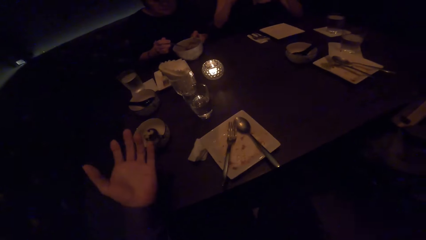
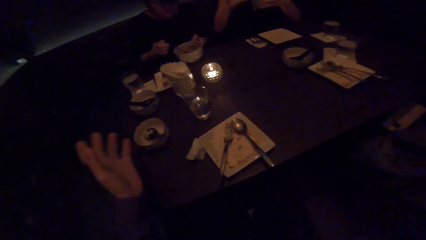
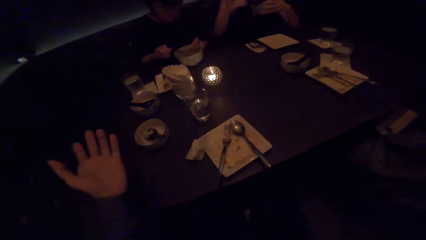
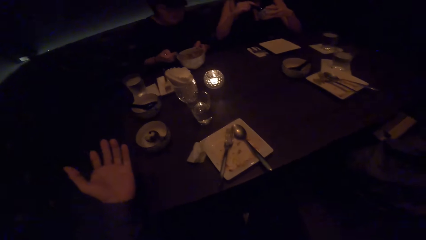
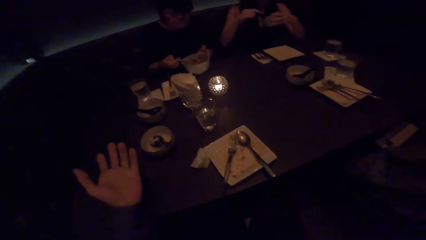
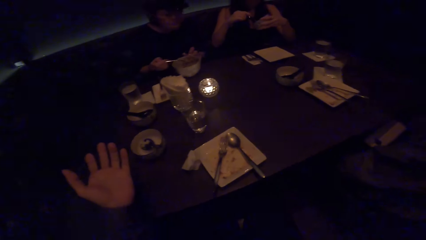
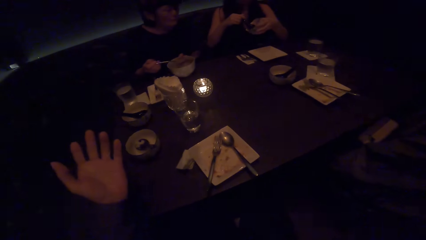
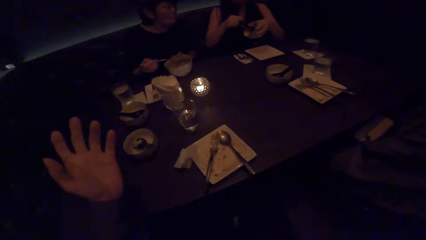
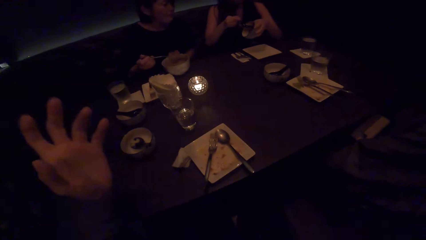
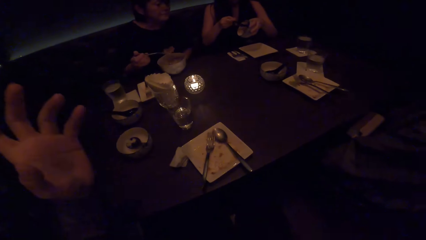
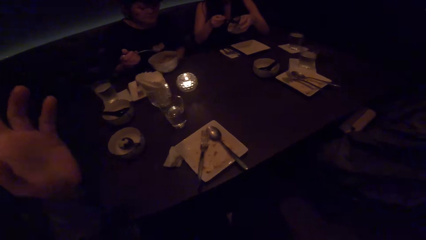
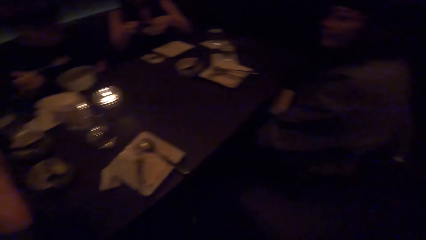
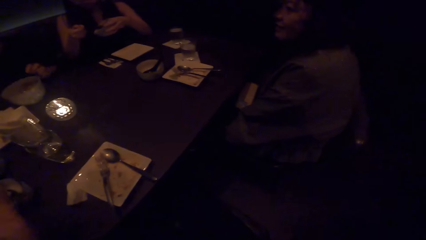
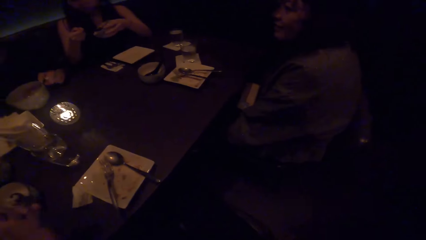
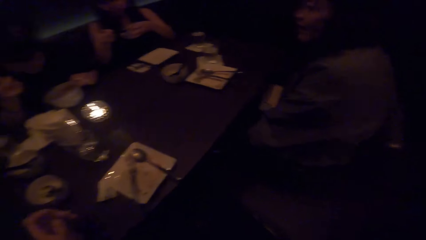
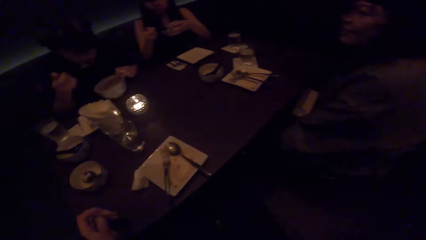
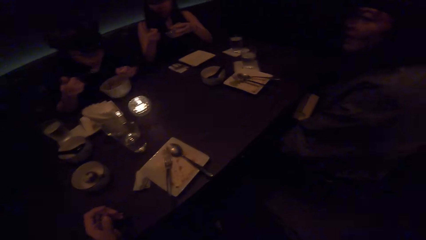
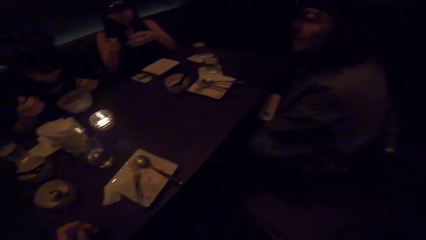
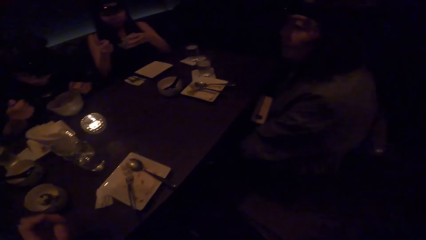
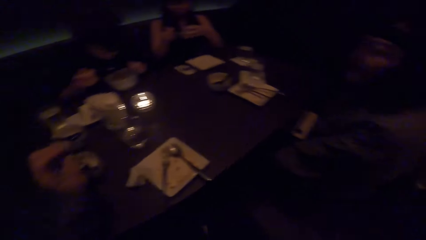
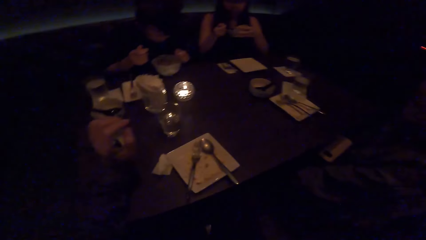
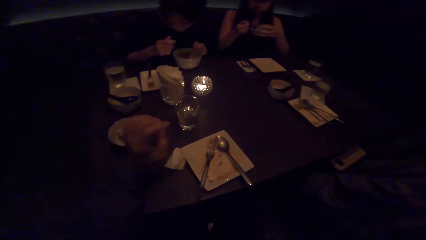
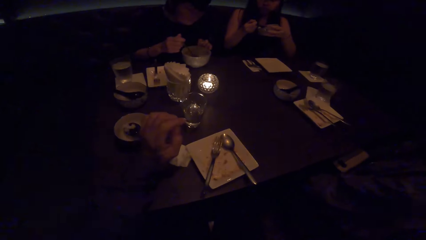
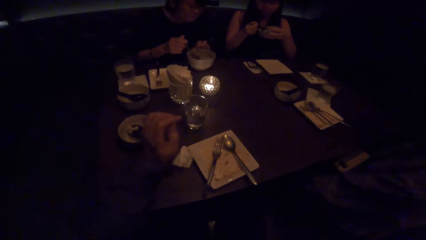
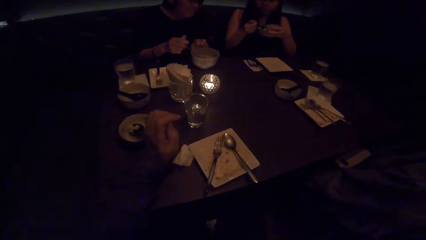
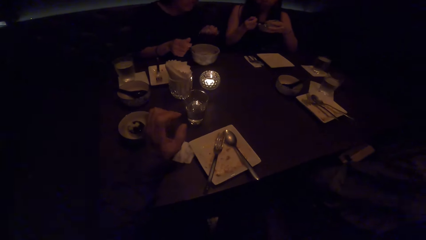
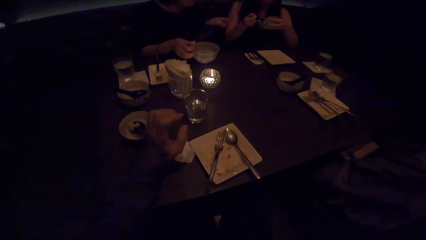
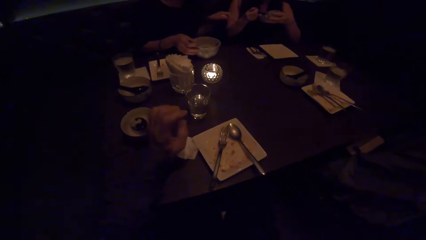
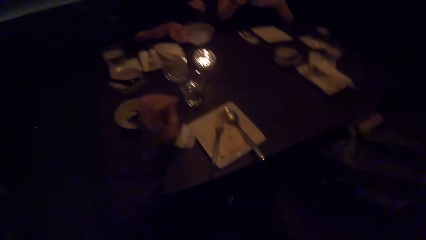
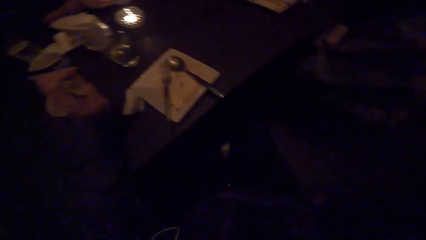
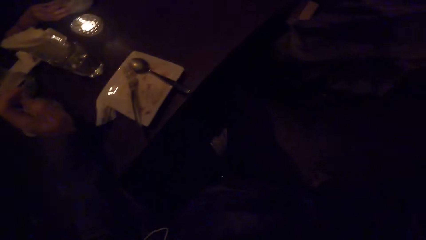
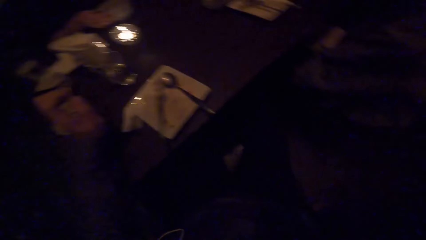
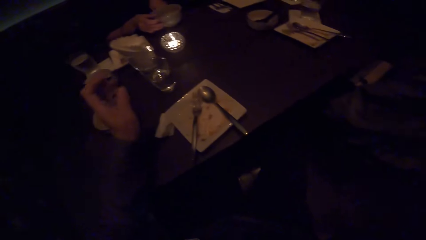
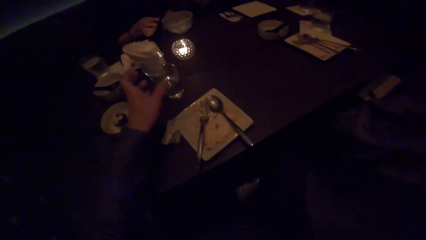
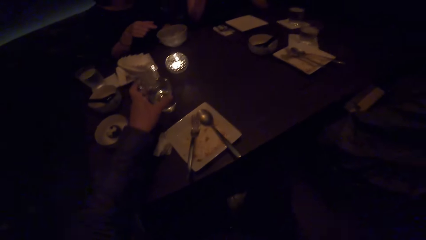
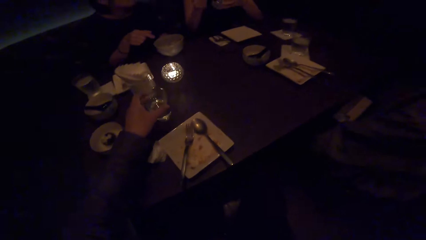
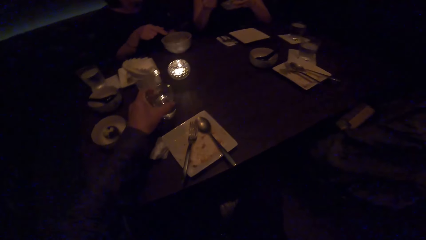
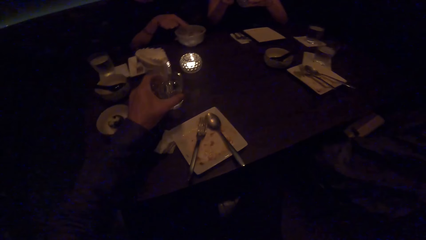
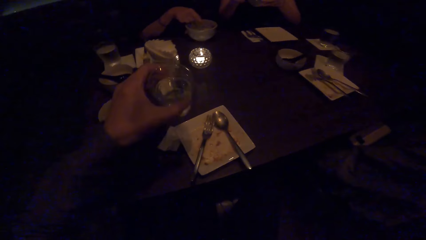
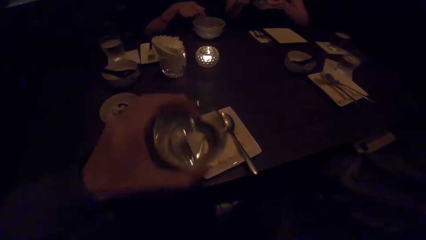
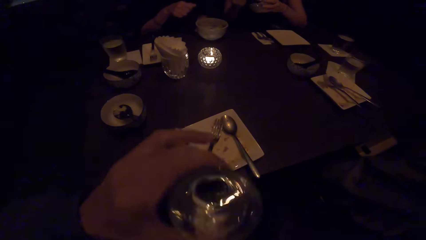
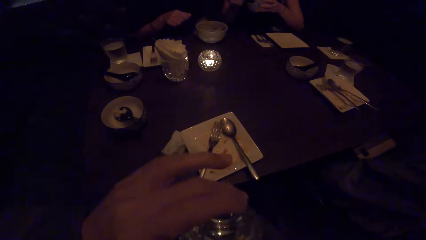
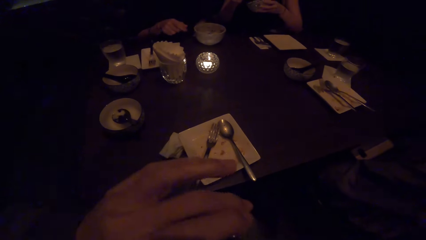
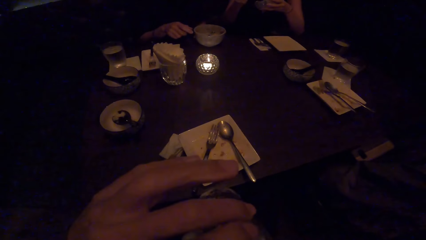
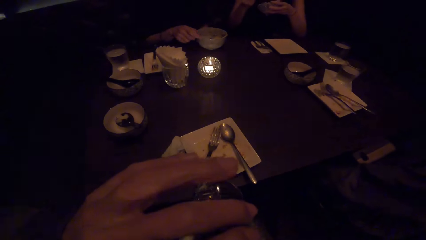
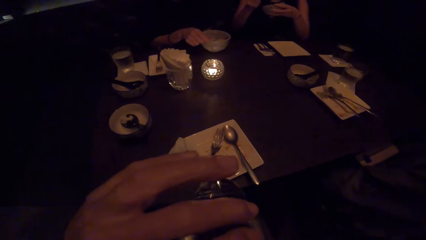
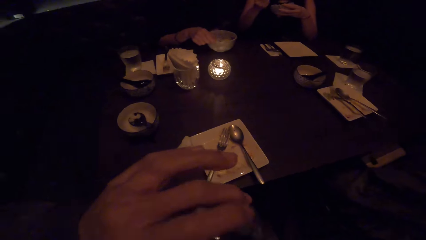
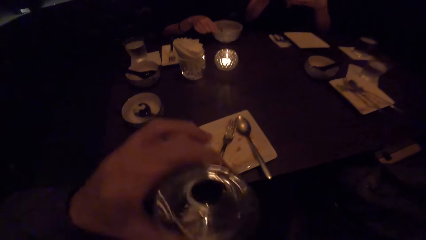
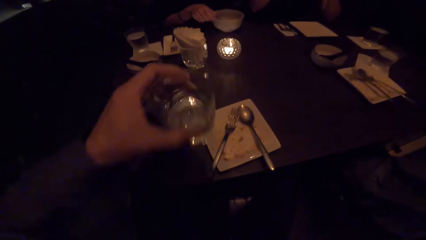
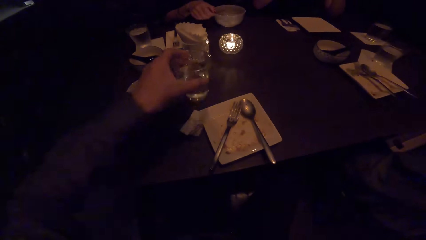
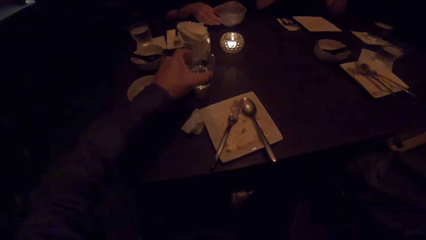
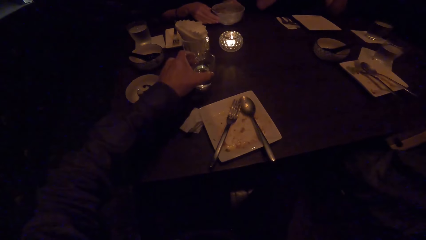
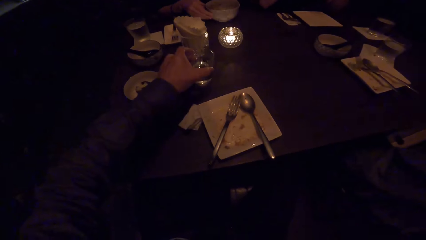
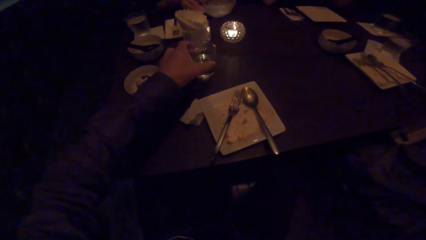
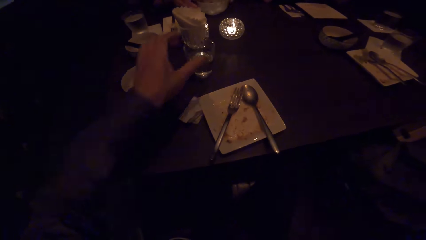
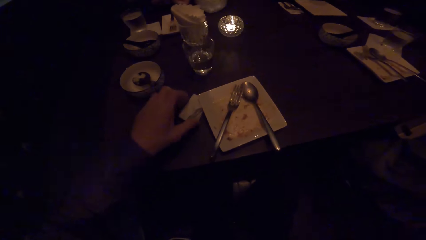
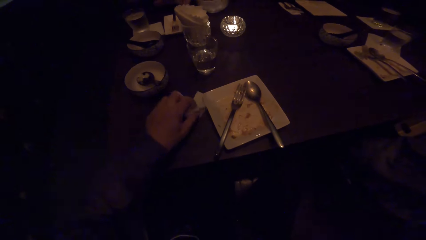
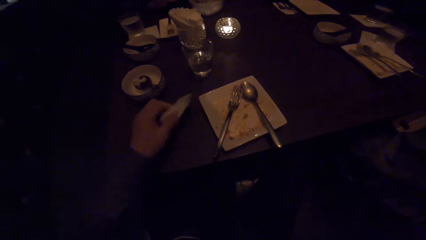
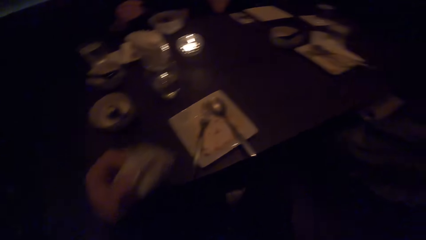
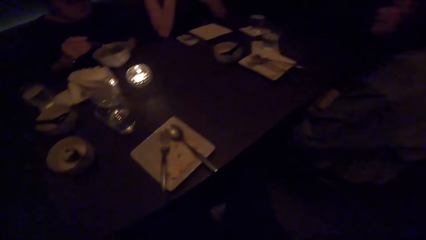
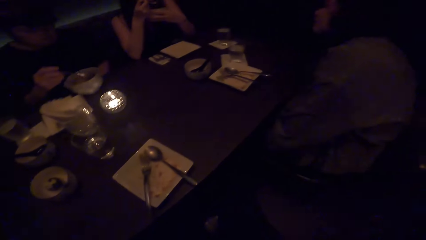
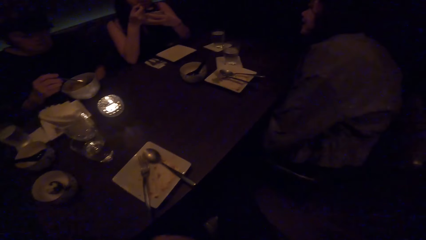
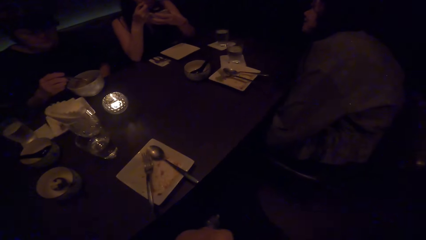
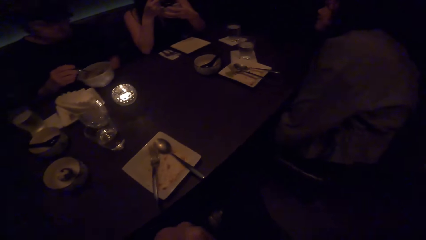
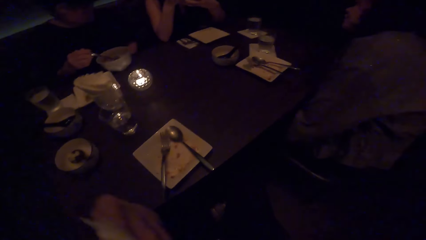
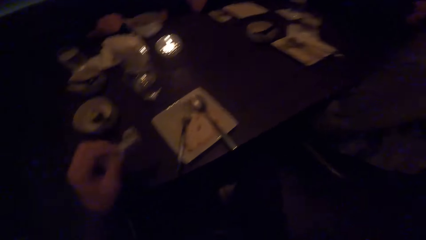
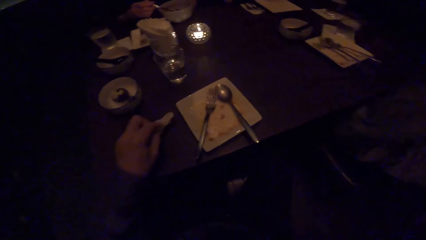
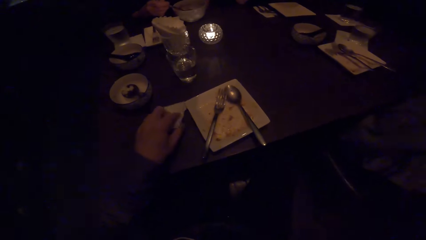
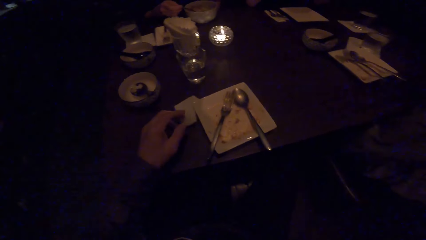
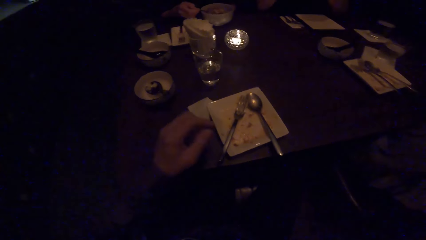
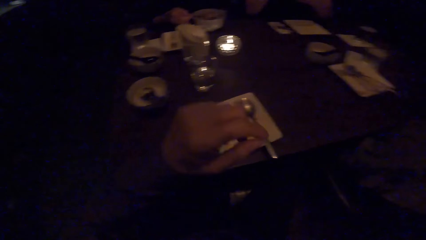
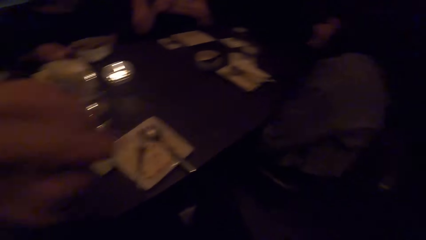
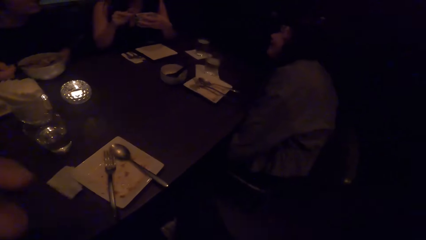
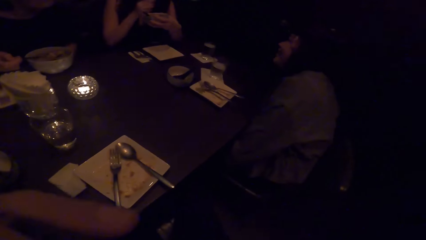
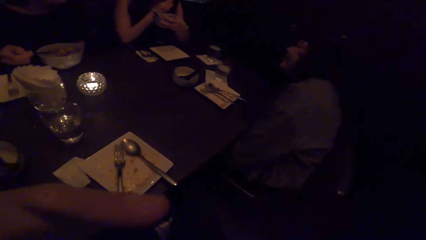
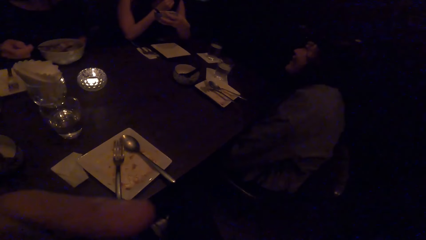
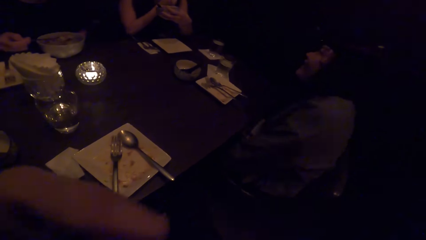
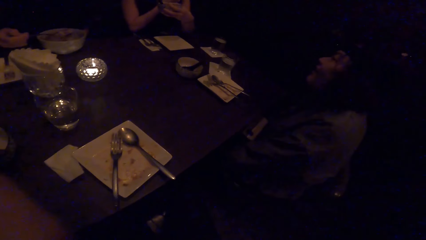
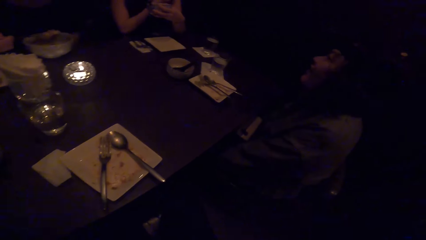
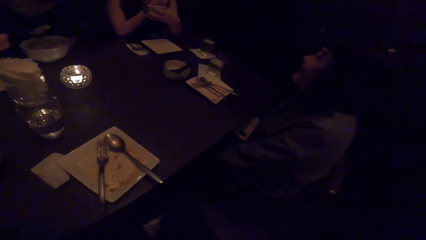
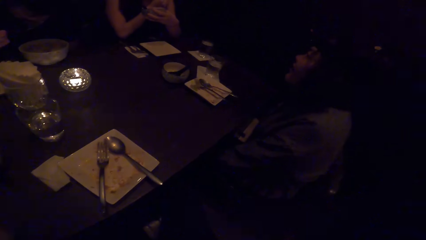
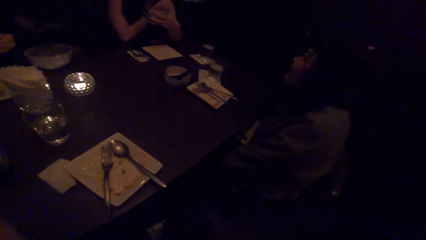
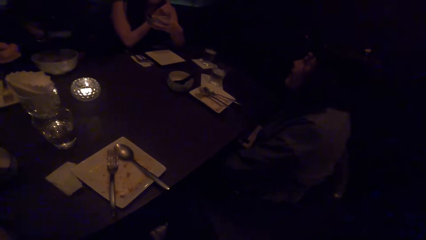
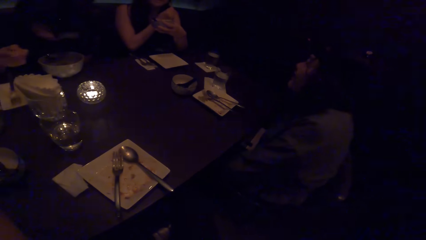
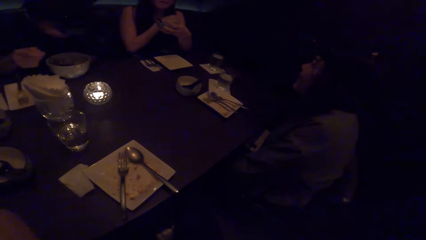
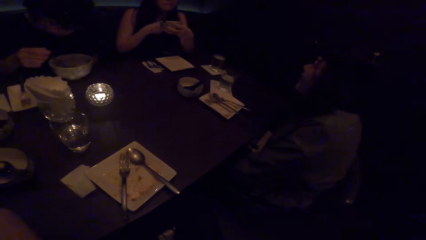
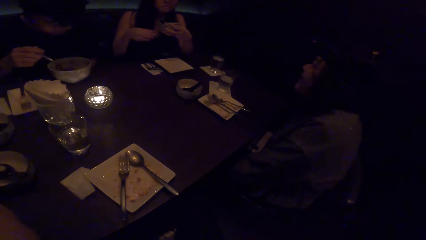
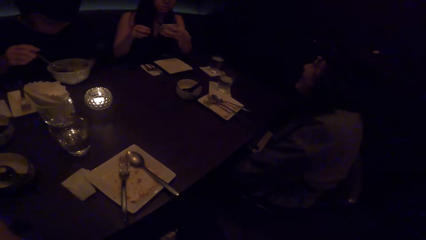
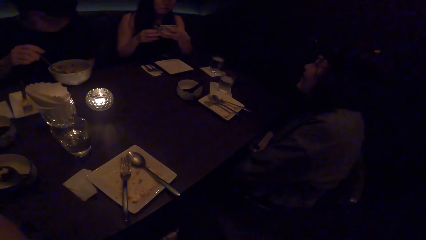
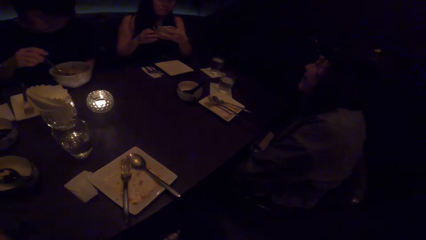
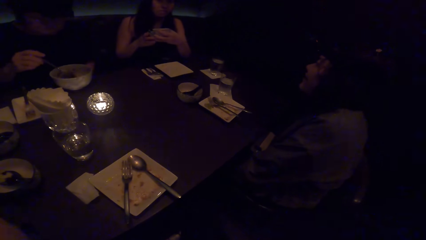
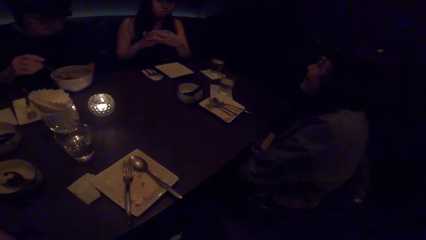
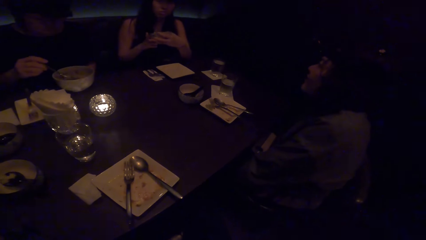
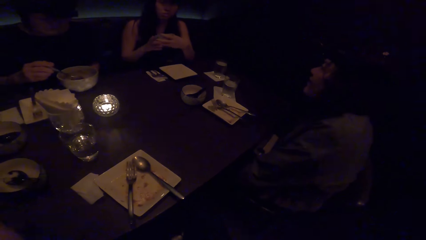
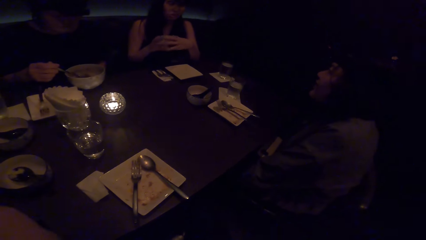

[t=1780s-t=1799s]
A woman drops the spoon in her plate. The camera wearer picks up a glass of water with his left hand. He takes a sip of the water. He drops the glass of water. He picks up a tissue paper on the table with his left hand. Another woman eats soup with a spoon. The camera wearer drops the tissue paper on the table. He adjusts his glasses with his left hand. He adjusts the camera.
